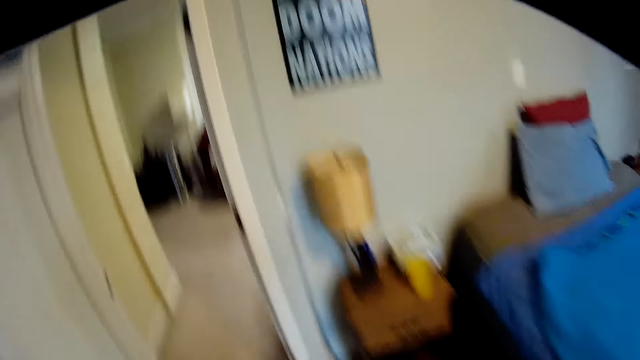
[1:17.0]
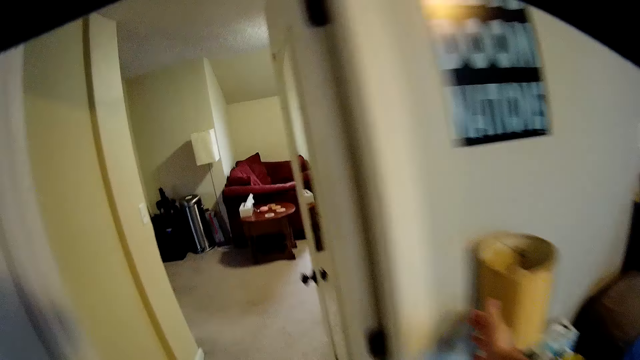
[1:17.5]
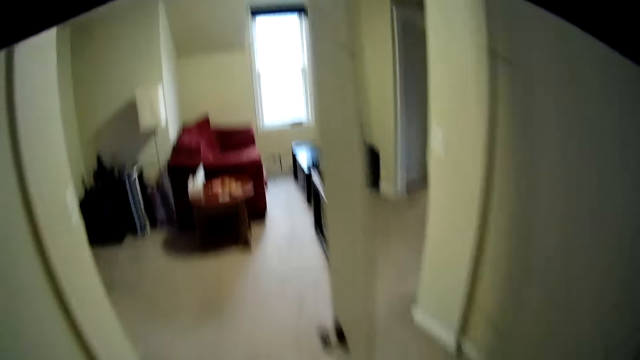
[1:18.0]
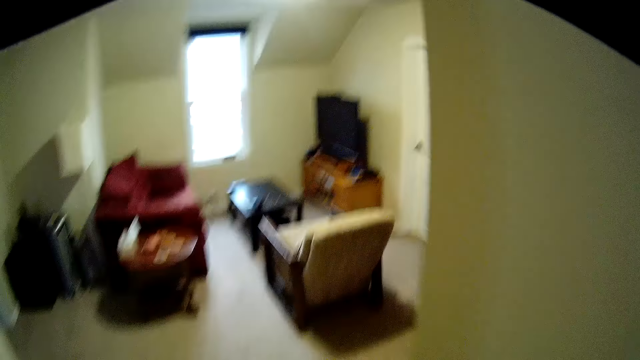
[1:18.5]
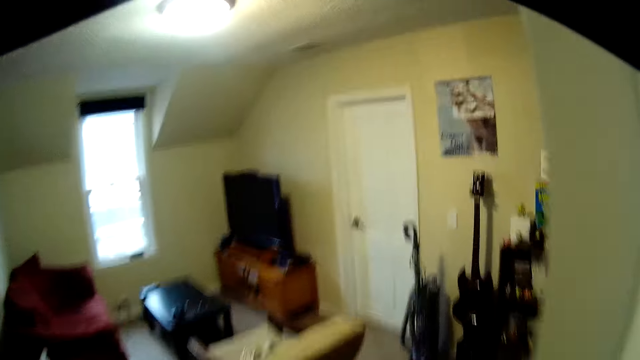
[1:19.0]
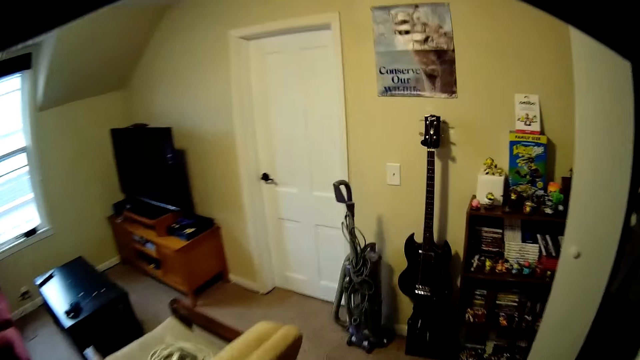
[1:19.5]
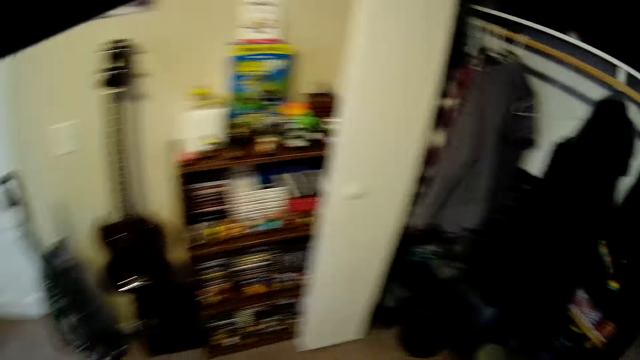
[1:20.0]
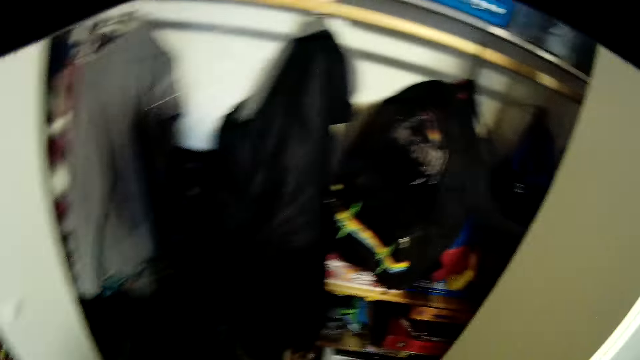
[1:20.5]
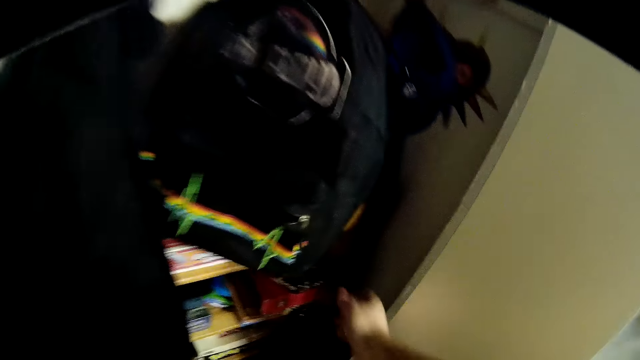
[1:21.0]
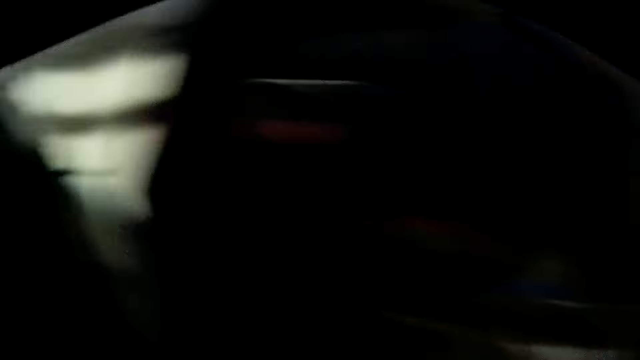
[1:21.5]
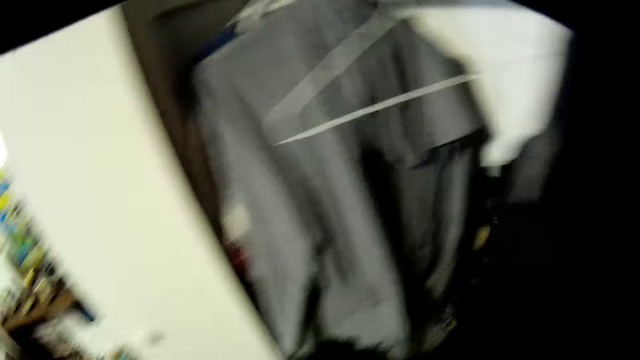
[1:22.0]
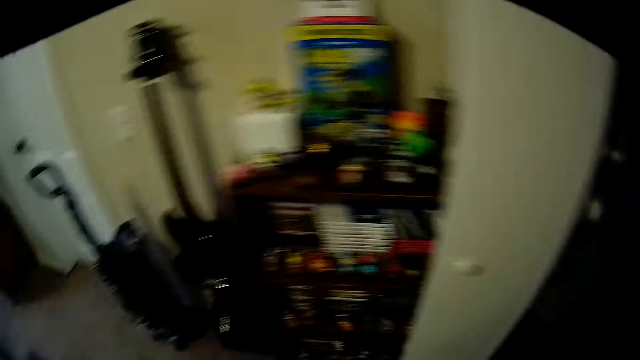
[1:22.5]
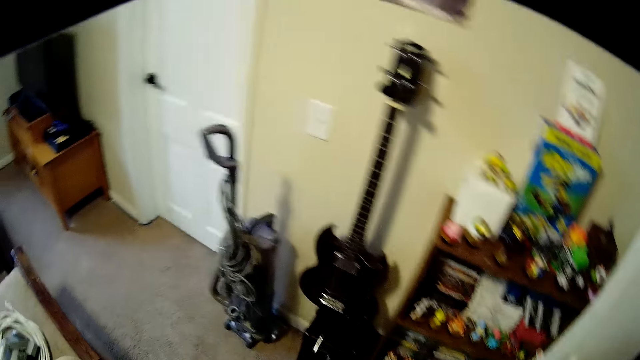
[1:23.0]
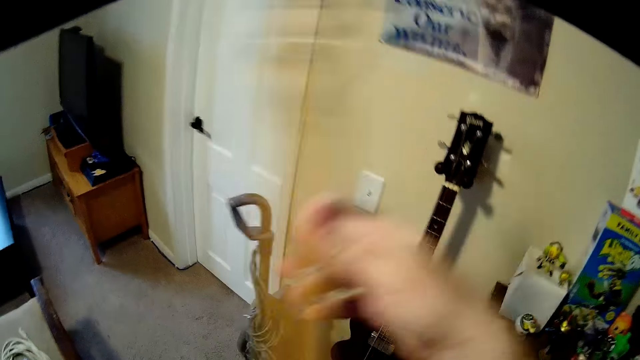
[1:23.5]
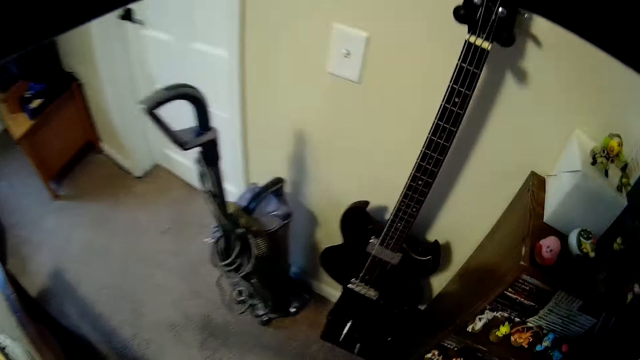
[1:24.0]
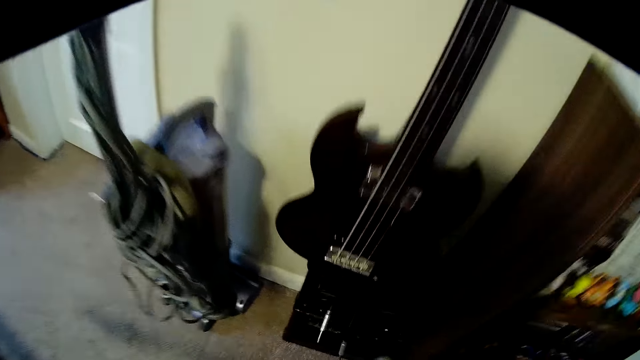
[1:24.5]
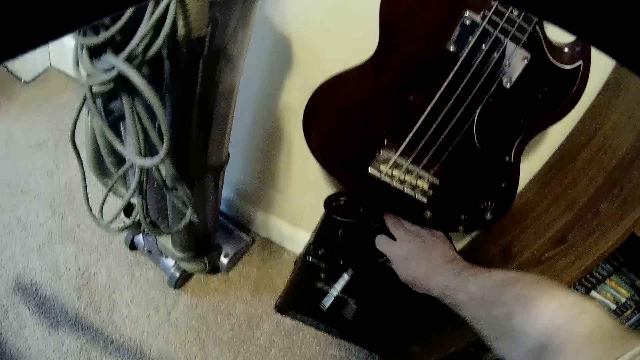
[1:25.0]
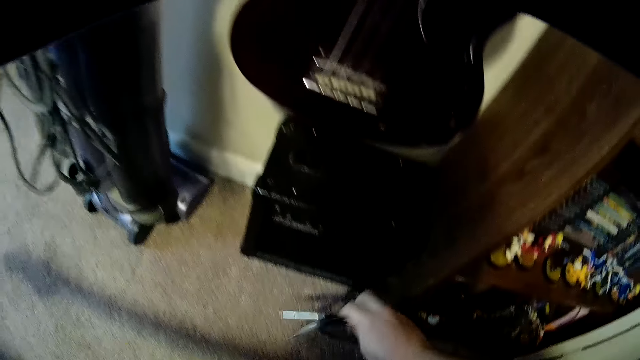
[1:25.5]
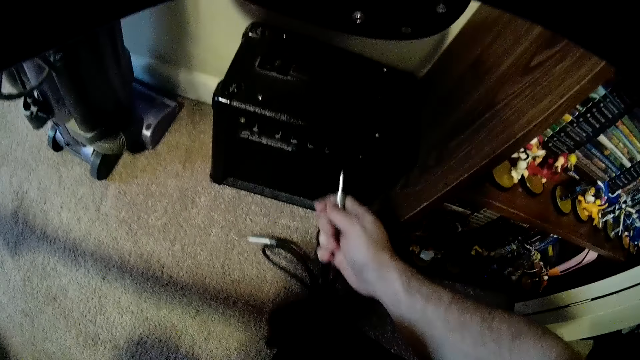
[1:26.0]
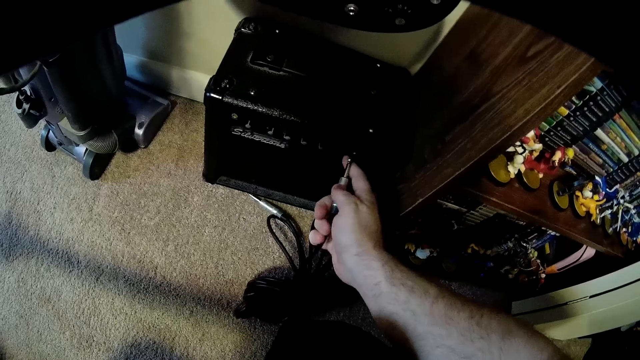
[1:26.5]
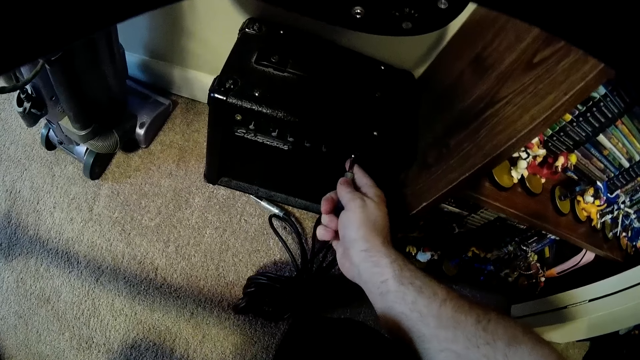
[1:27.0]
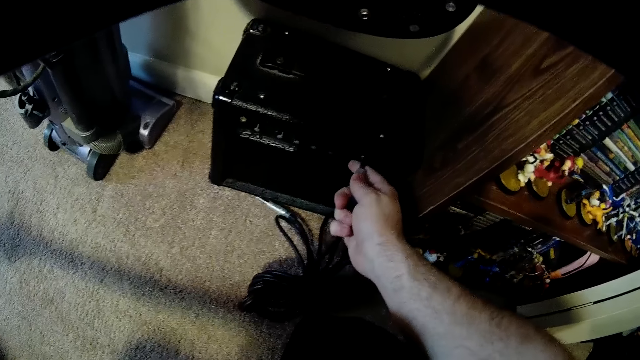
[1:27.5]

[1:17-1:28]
The camera wearer walks to another room. They pick up a guitar. They touch the guitar.

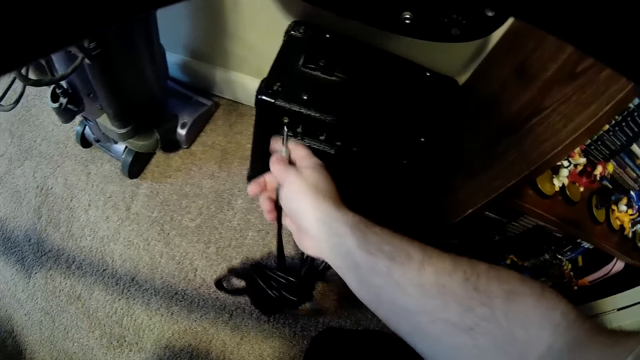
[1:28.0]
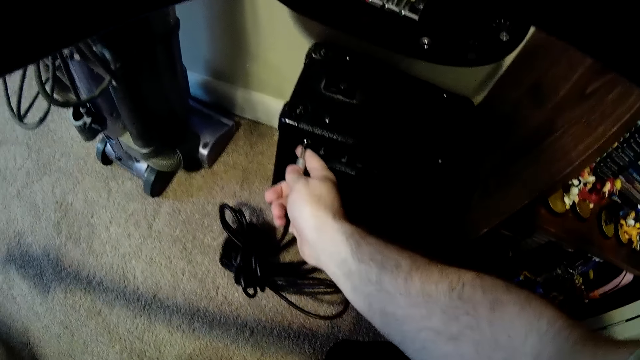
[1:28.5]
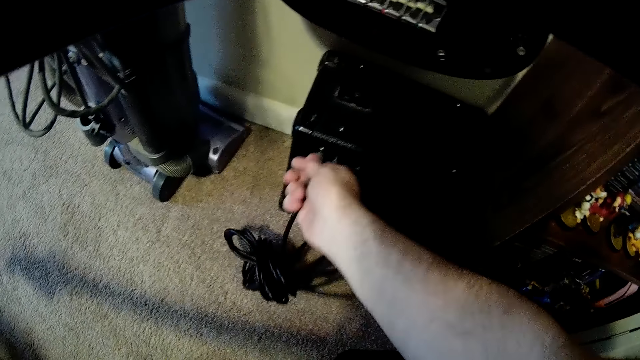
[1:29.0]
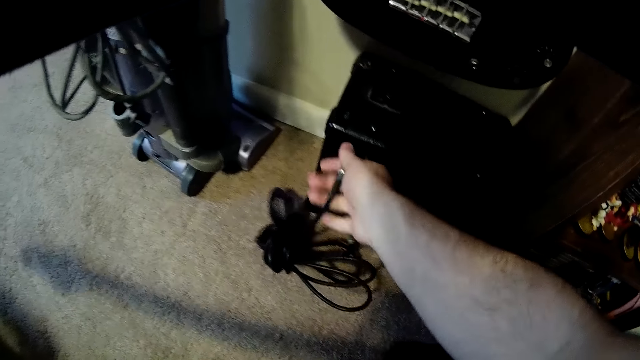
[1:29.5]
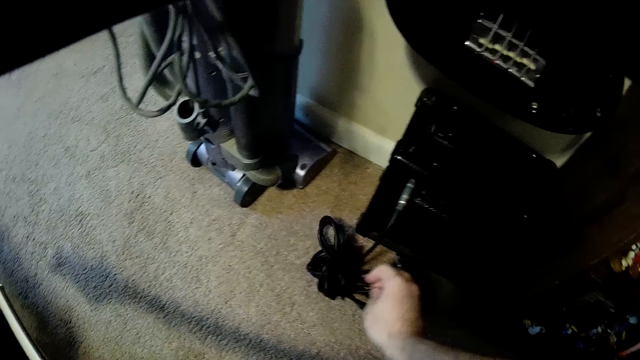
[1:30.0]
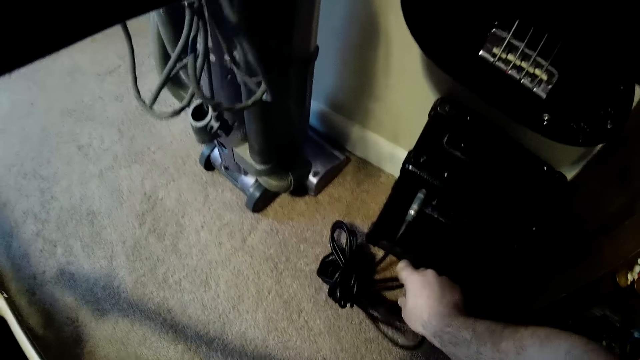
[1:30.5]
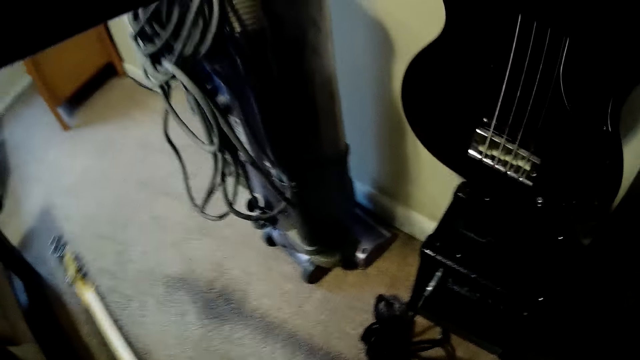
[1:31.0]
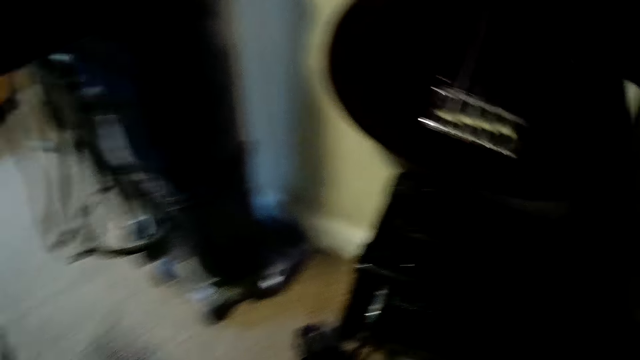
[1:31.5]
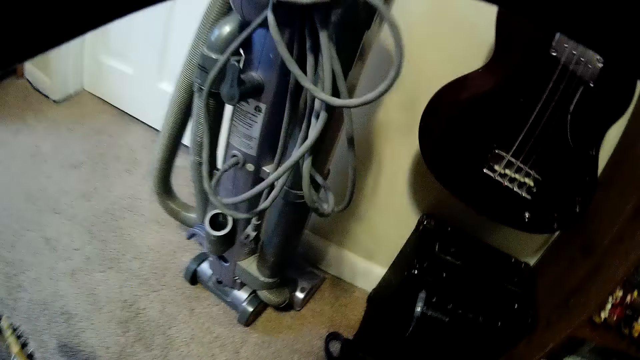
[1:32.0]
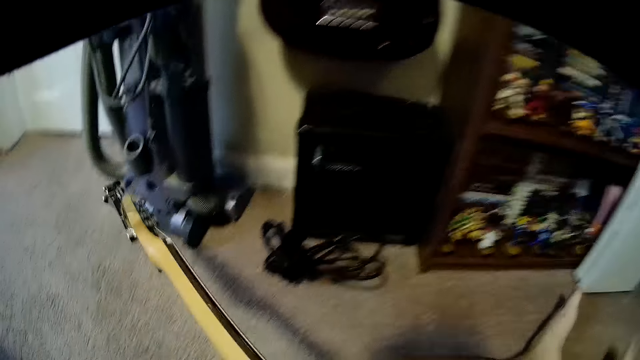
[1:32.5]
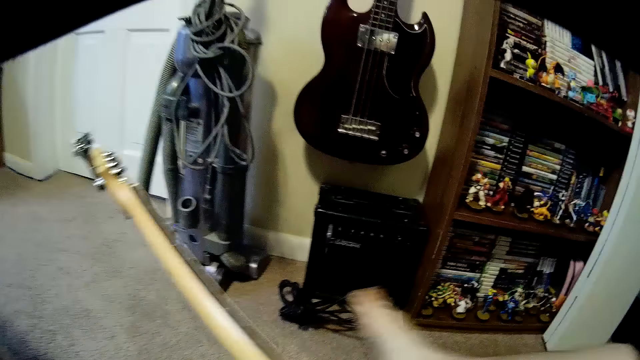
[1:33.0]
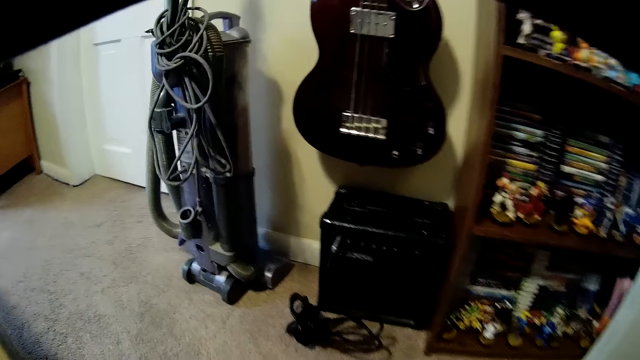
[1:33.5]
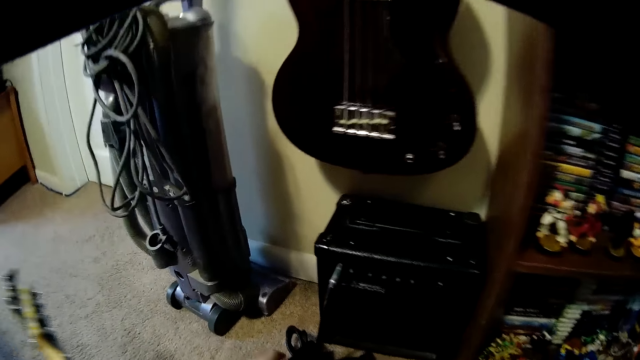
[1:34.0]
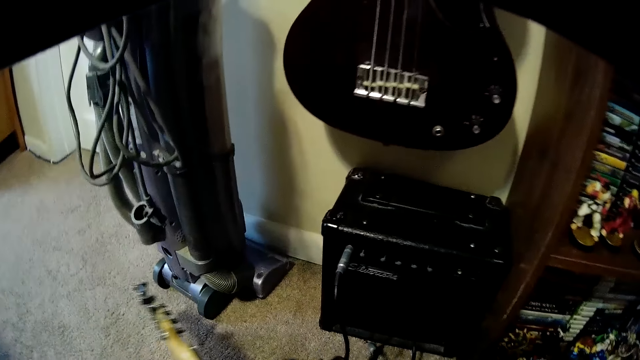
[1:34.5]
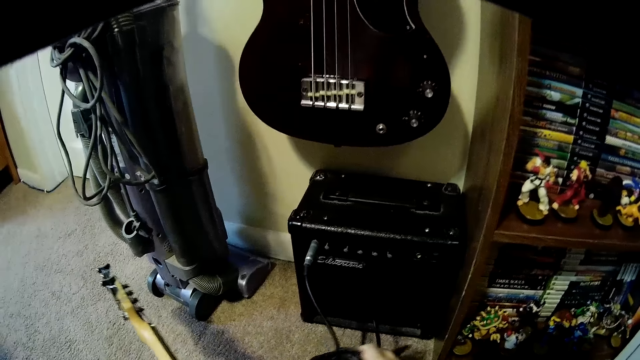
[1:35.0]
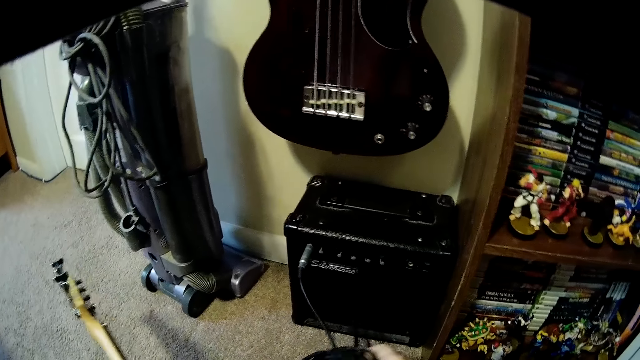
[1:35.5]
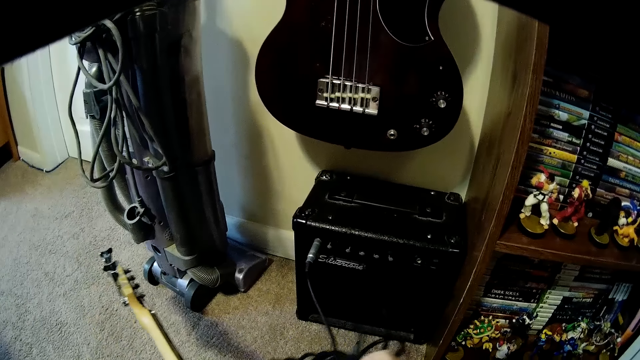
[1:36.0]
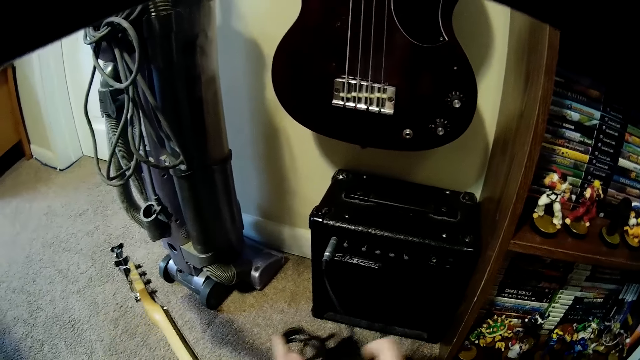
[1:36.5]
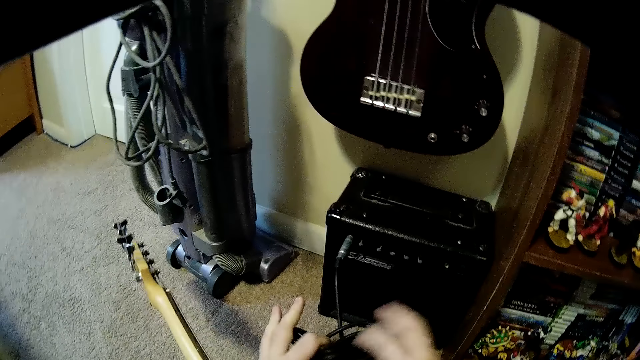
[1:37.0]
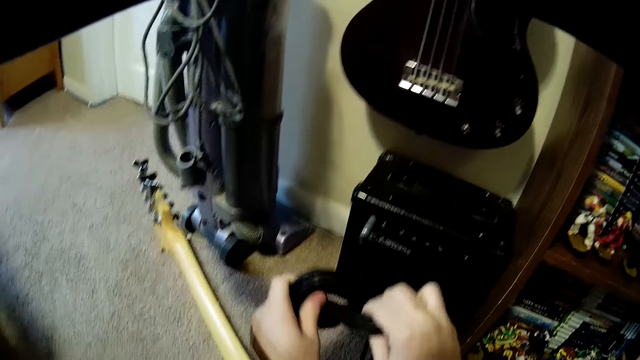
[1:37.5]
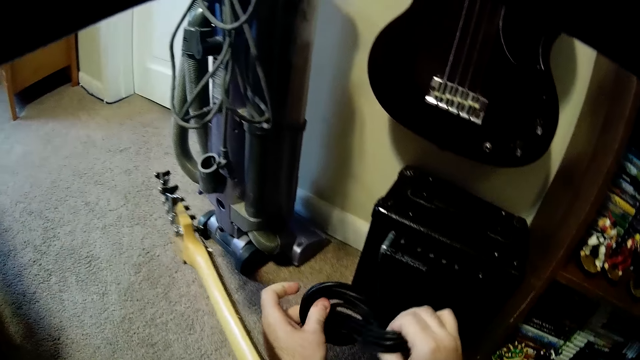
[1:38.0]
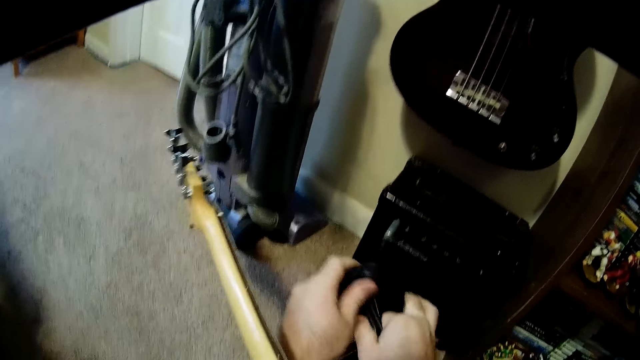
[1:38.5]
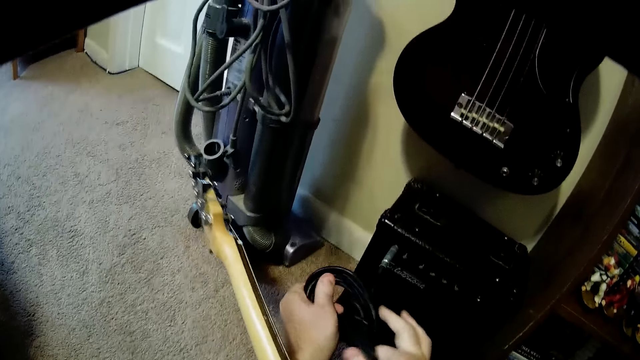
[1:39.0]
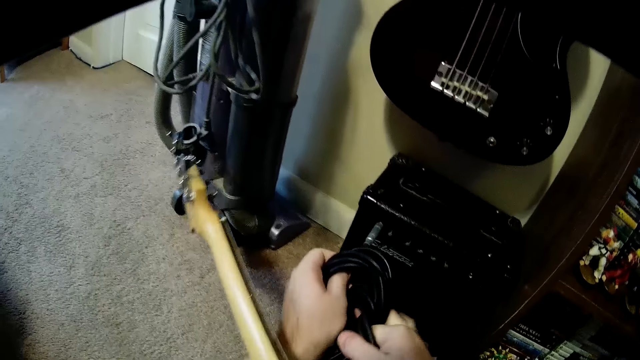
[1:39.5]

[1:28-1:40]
The camera wearer plugs in a wire. They adjust the wire.
